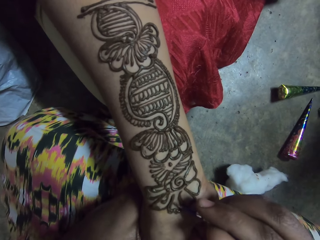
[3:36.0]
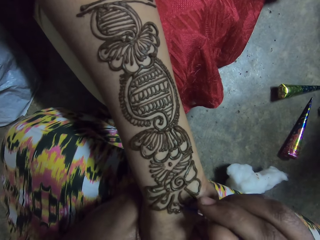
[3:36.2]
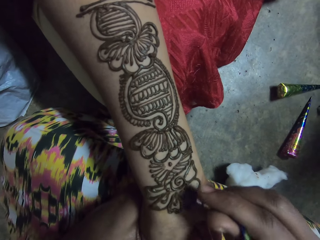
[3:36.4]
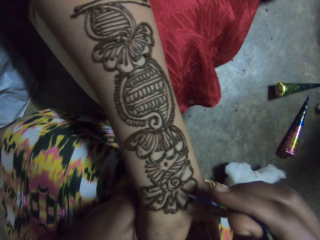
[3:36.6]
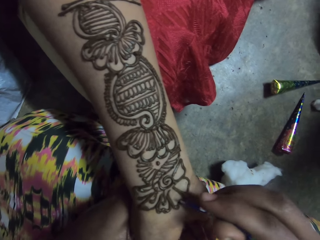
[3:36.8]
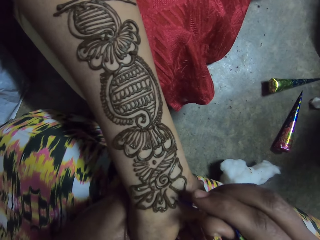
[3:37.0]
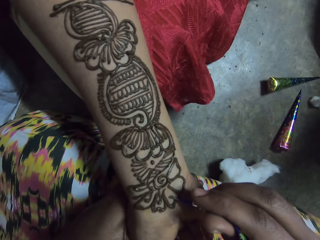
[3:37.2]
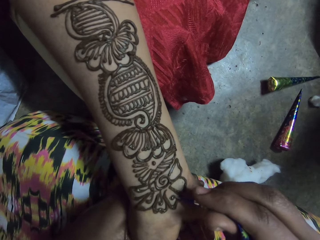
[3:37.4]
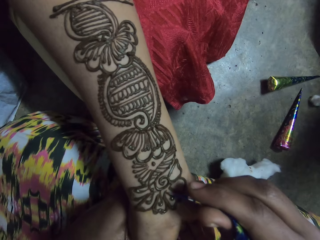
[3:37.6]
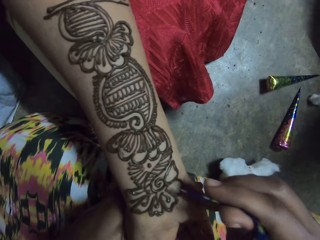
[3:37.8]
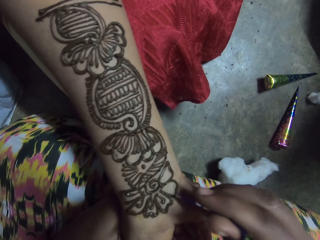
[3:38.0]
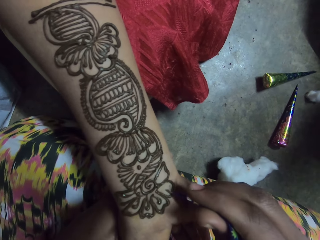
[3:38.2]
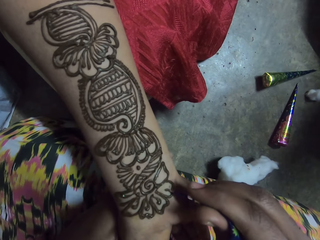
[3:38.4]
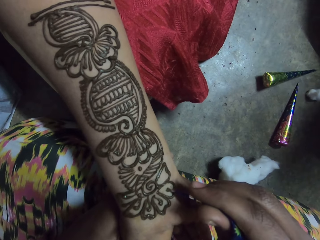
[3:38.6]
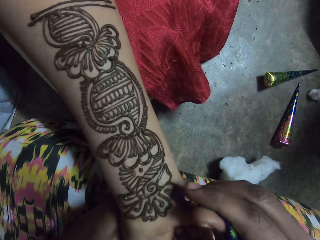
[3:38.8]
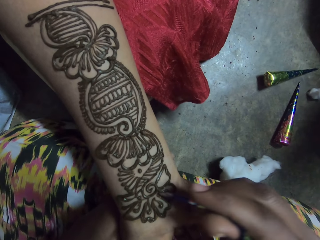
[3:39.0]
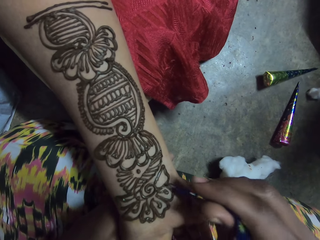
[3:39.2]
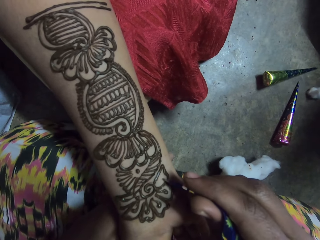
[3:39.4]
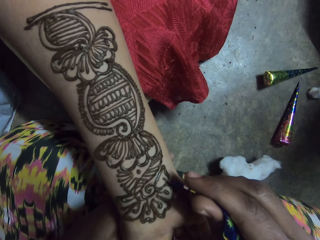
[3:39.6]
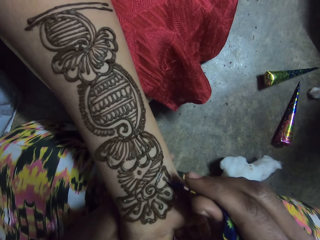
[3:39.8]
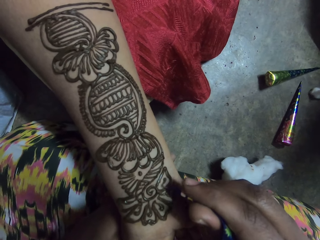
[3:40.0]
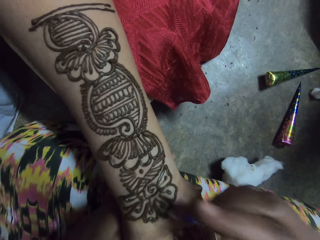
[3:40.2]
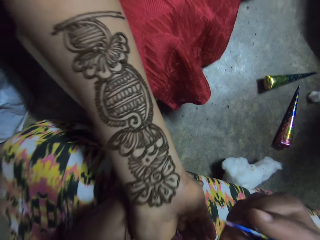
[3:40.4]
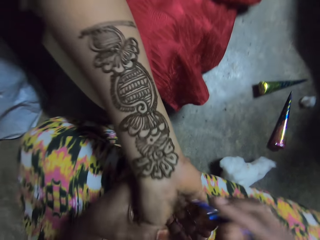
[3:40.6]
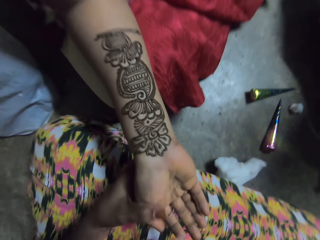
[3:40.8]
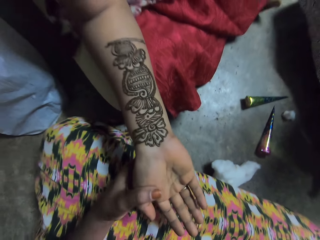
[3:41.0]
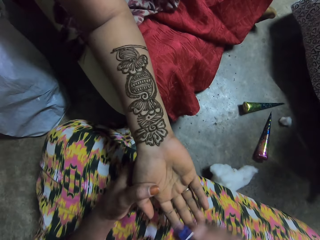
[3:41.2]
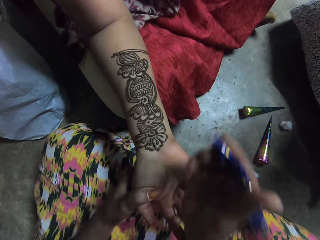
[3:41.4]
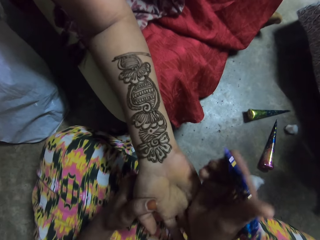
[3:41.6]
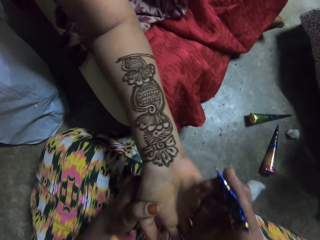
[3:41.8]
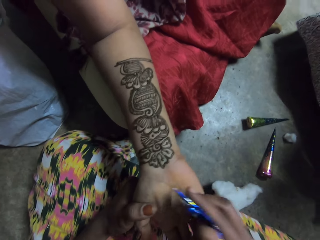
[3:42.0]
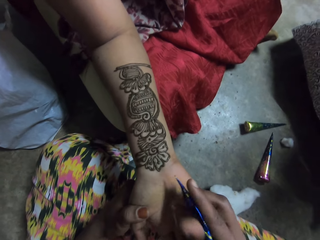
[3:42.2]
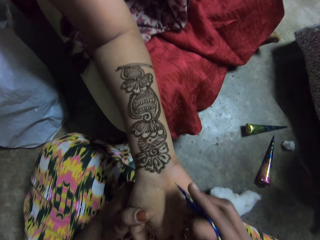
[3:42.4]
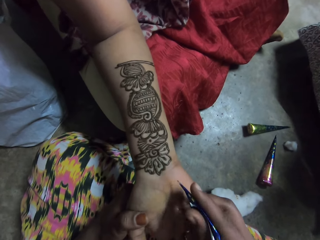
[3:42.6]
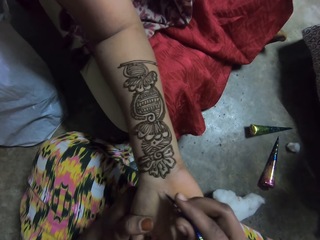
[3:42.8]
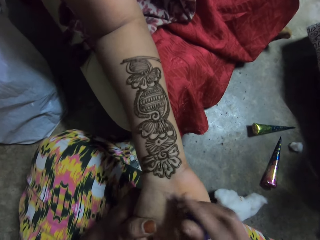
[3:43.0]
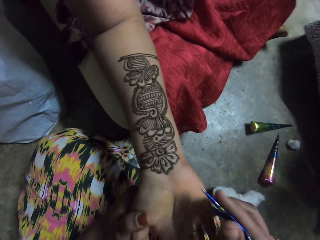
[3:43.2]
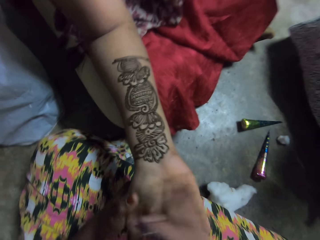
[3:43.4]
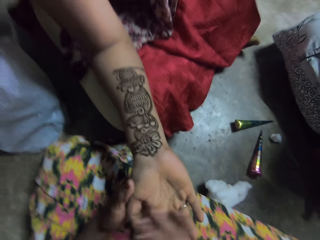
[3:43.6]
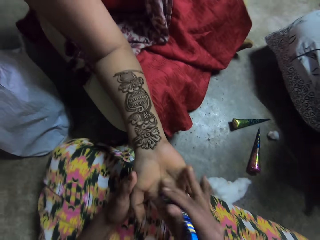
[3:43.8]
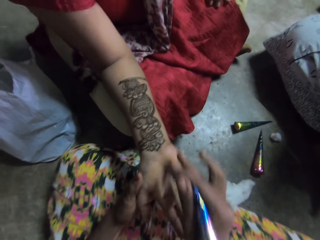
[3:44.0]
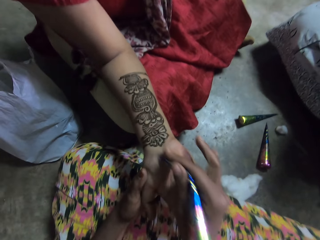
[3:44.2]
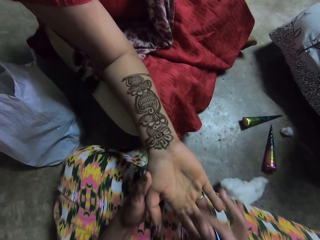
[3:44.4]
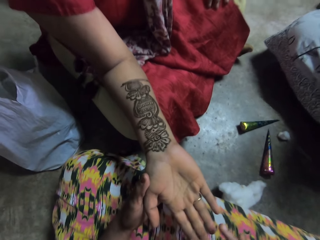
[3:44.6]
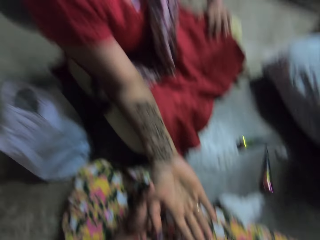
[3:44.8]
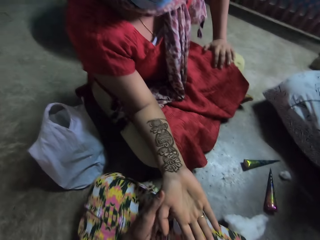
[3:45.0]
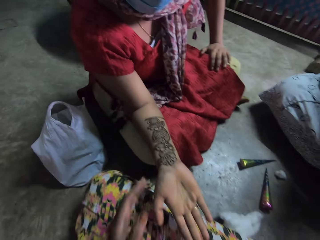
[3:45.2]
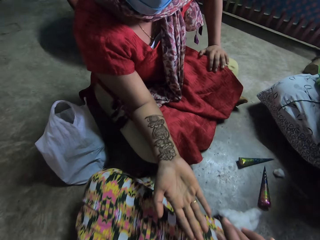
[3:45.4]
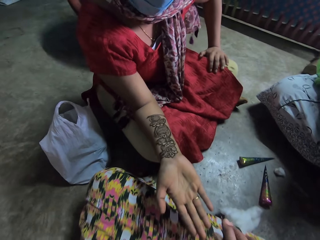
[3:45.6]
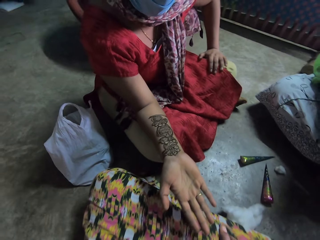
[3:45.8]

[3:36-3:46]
The camera wearer rubs the woman's right palm with her right hand. She moves a hand and interacts with the woman.

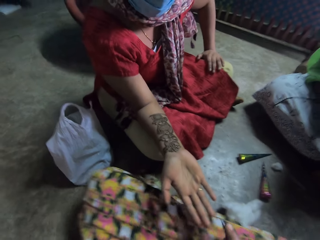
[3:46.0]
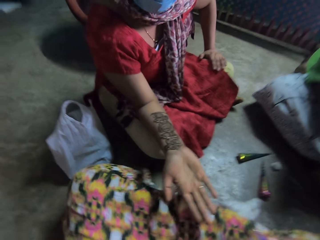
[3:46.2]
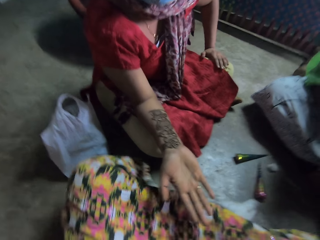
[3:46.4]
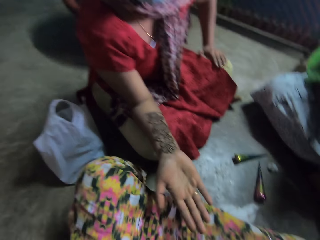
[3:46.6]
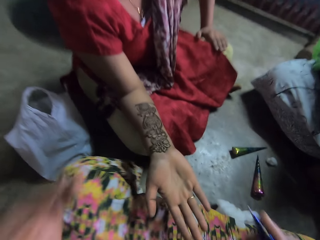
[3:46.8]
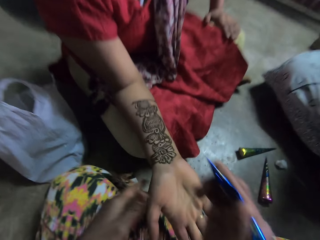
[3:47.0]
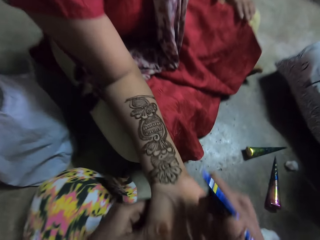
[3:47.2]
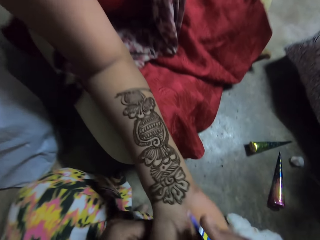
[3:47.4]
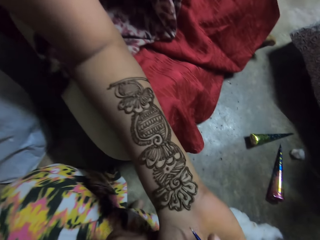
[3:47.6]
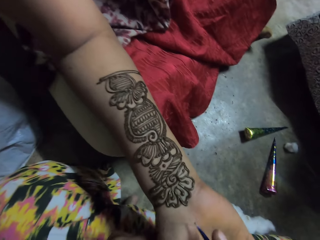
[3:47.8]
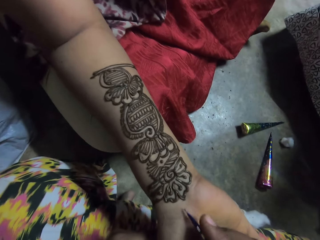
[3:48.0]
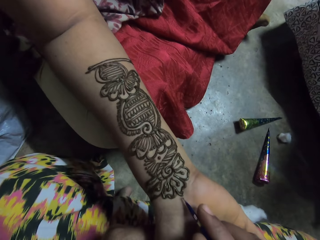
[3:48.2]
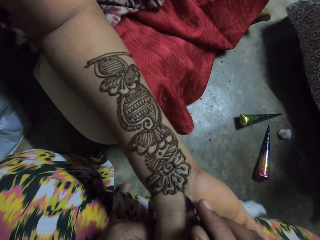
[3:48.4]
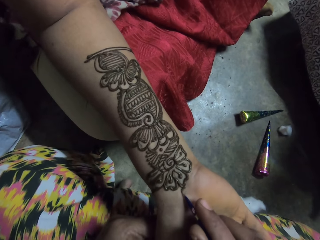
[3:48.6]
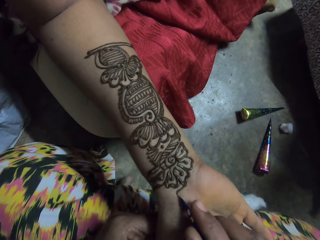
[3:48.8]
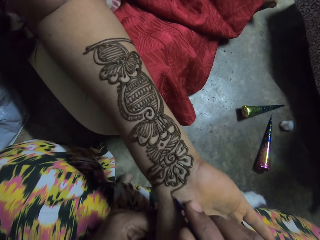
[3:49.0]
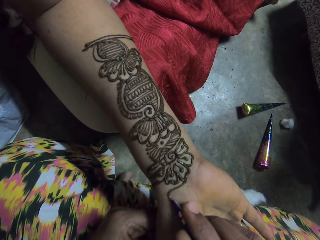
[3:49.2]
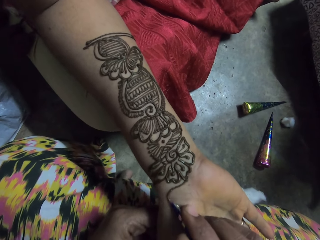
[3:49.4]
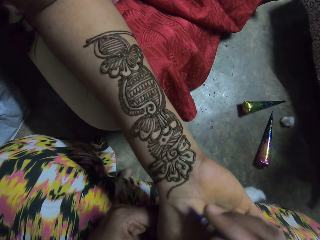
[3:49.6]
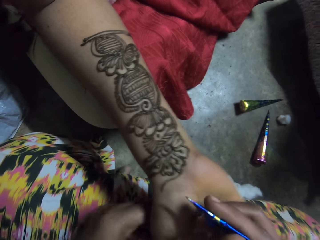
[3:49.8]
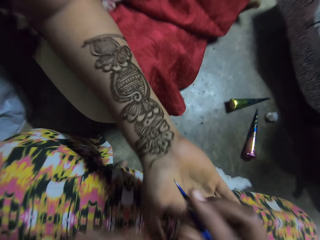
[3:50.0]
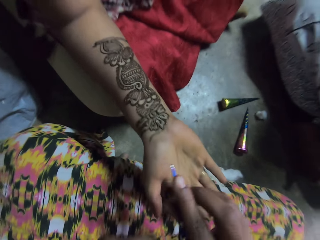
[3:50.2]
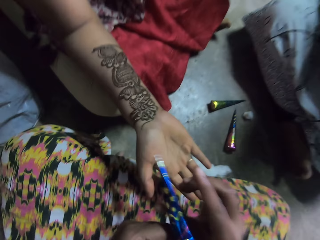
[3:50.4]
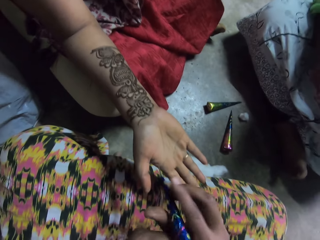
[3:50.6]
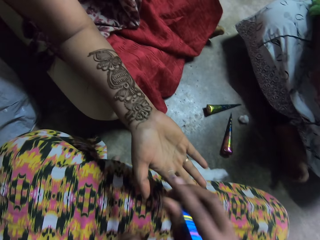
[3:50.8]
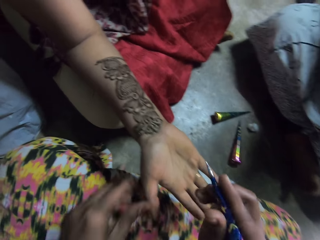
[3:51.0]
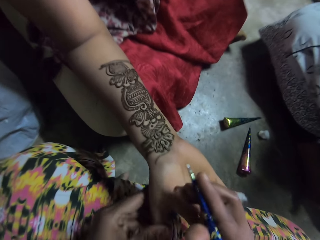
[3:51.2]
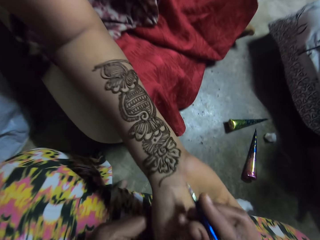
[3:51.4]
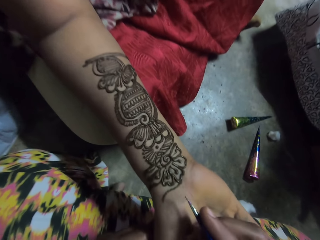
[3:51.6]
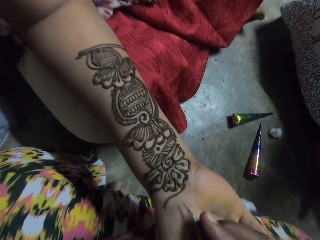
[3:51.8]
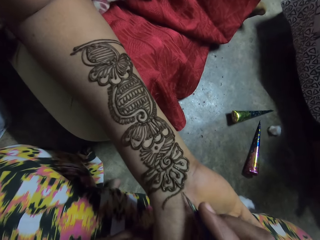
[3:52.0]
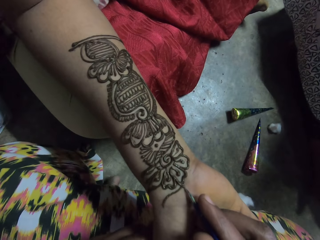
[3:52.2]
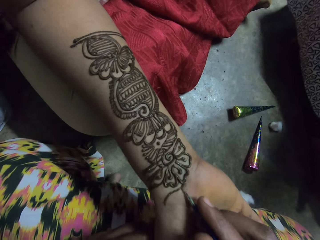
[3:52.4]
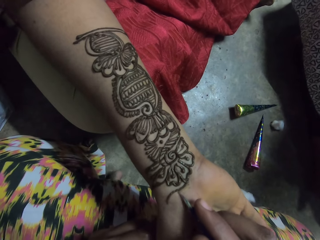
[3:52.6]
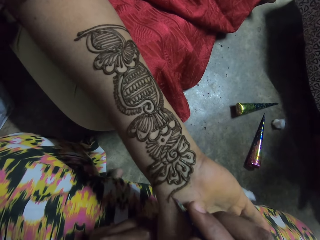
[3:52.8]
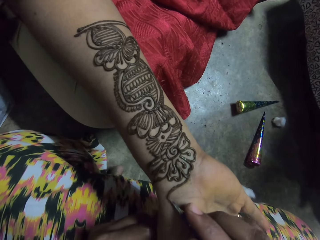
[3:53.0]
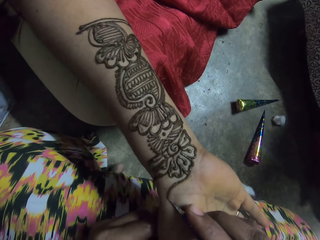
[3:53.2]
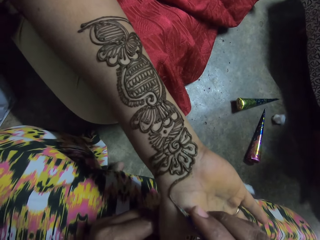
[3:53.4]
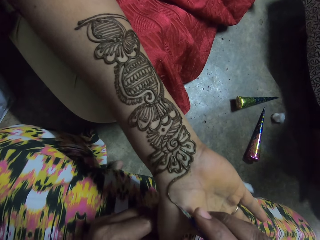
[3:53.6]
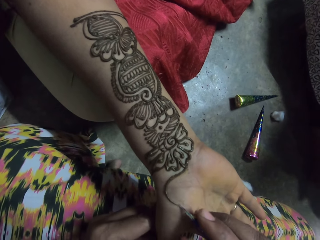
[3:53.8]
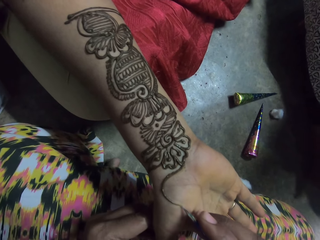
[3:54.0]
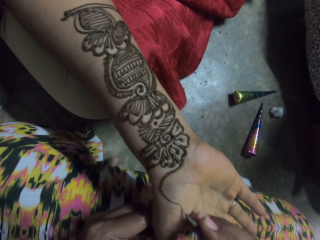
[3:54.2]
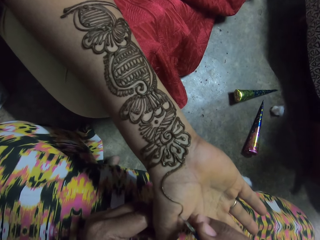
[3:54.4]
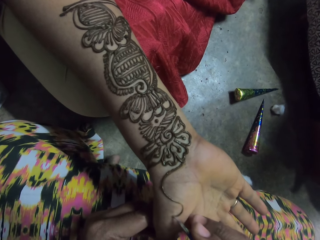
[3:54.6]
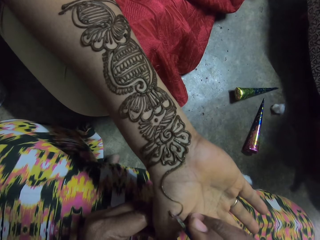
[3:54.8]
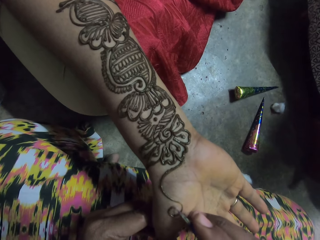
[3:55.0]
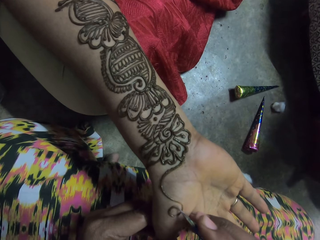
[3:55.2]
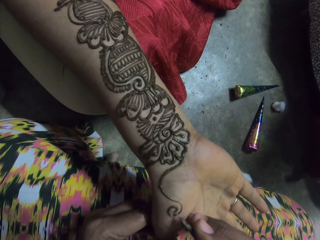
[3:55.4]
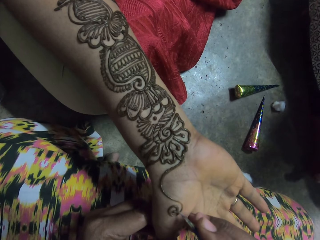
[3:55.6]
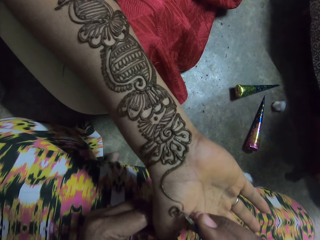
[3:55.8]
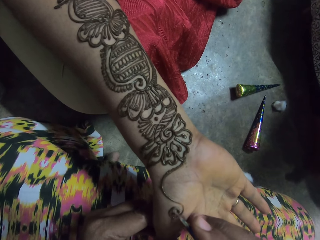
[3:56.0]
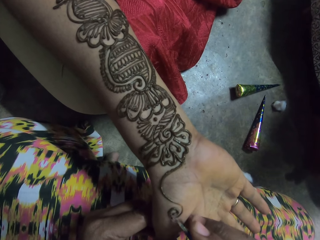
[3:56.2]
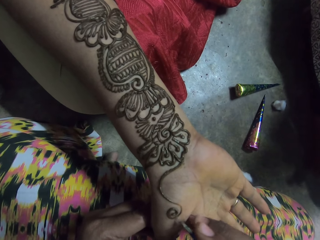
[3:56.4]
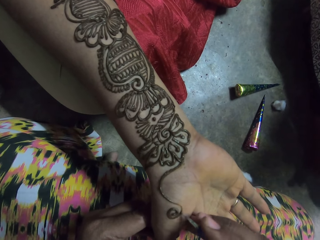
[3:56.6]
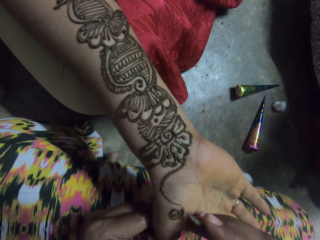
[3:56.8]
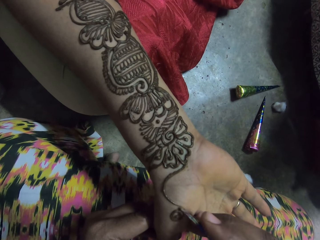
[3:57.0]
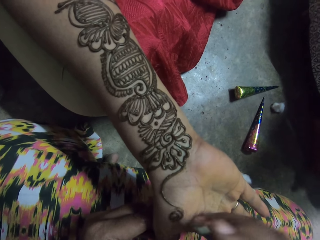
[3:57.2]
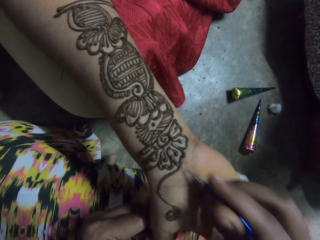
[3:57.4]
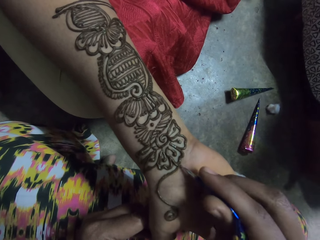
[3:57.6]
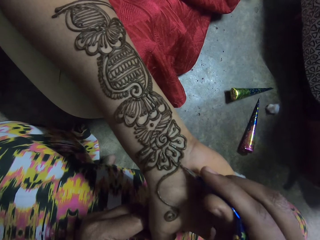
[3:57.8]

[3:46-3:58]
The camera wearer holds the woman's right hand with her left hand. She applies the henna paste from the henna cone in her right hand on the woman's right hand. She holds the henna with hands. She adjusts the henna cone in her right hand with her left hand. She holds the woman's right hand with her left hand. She applies the henna paste from the henna cone in her right hand on the woman's right hand.
